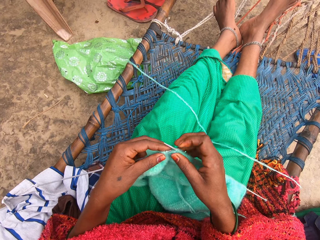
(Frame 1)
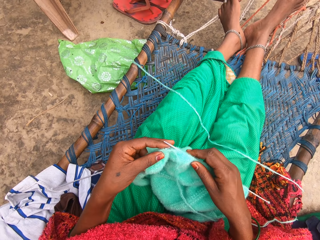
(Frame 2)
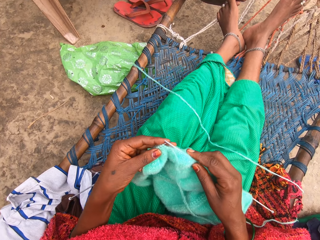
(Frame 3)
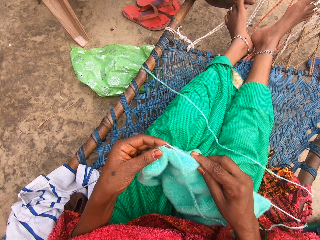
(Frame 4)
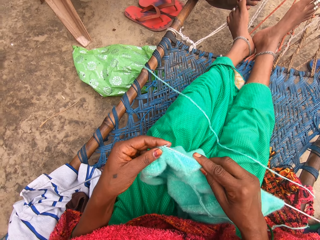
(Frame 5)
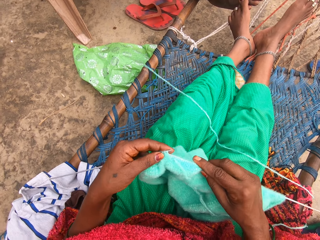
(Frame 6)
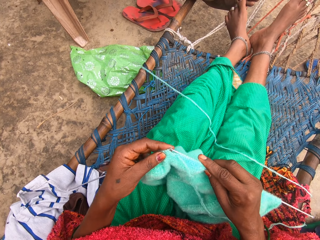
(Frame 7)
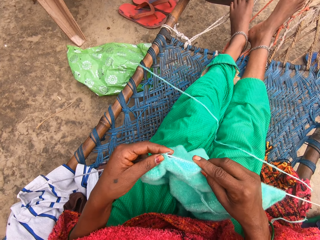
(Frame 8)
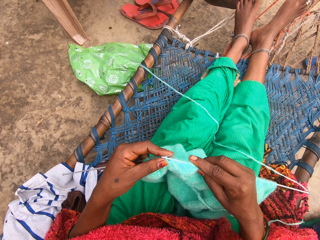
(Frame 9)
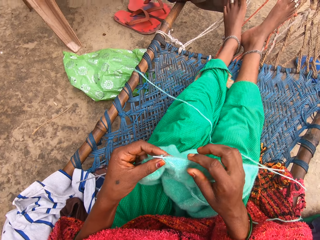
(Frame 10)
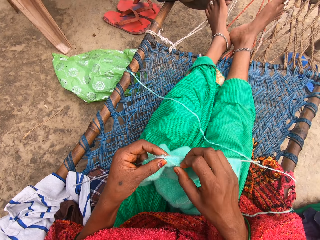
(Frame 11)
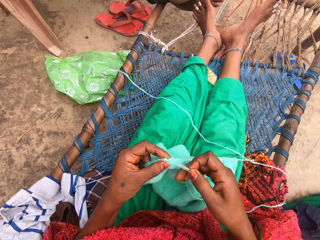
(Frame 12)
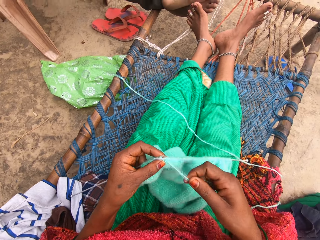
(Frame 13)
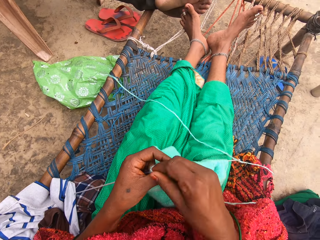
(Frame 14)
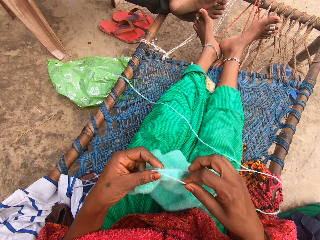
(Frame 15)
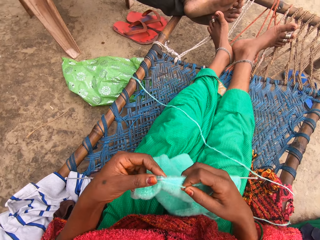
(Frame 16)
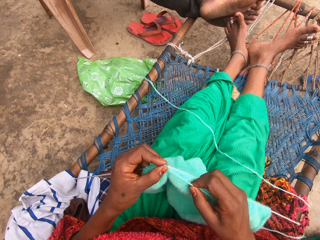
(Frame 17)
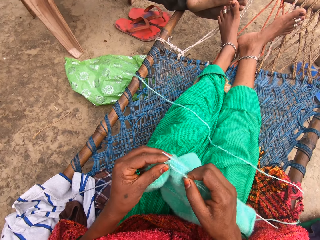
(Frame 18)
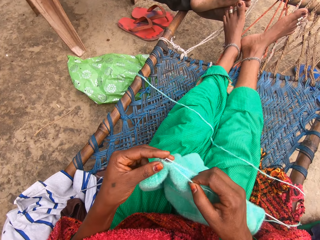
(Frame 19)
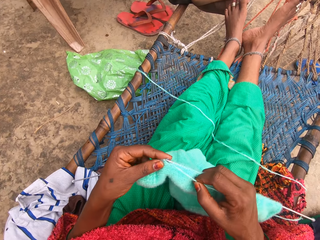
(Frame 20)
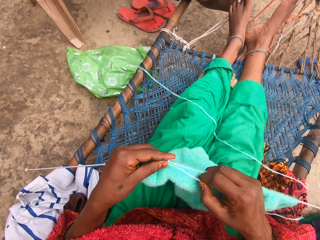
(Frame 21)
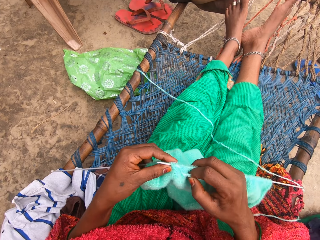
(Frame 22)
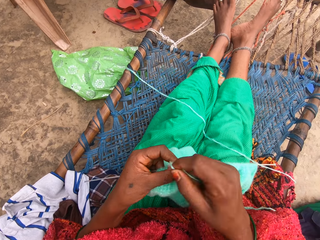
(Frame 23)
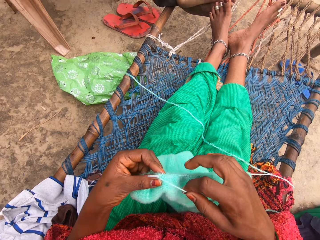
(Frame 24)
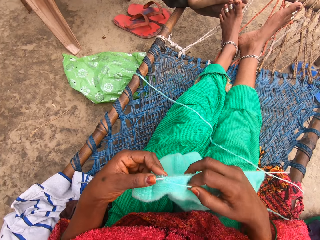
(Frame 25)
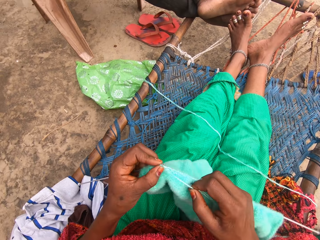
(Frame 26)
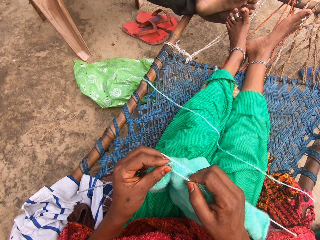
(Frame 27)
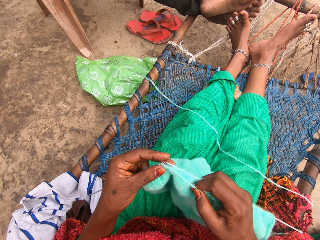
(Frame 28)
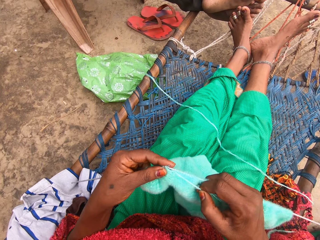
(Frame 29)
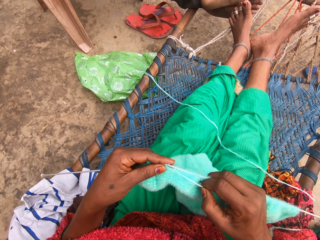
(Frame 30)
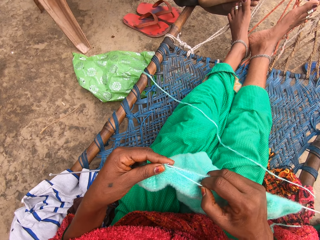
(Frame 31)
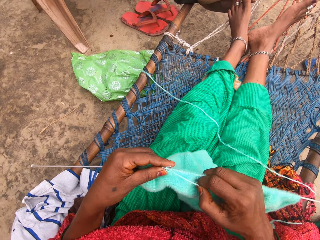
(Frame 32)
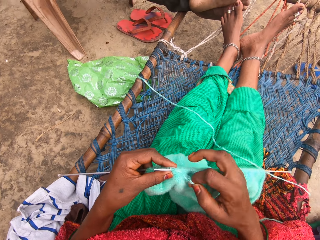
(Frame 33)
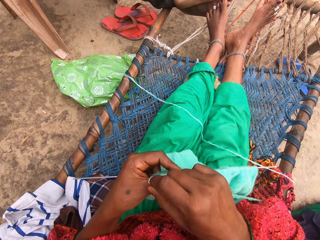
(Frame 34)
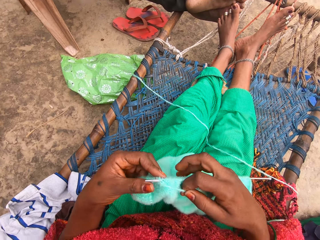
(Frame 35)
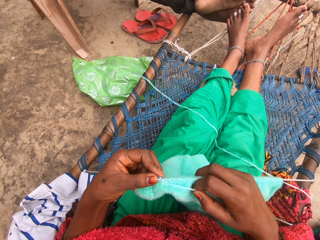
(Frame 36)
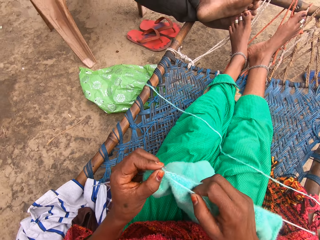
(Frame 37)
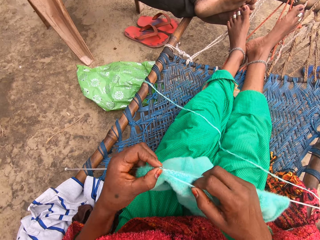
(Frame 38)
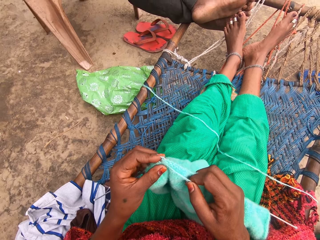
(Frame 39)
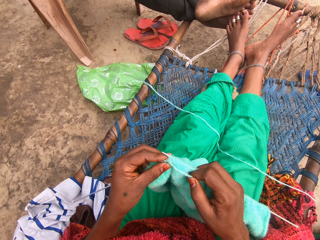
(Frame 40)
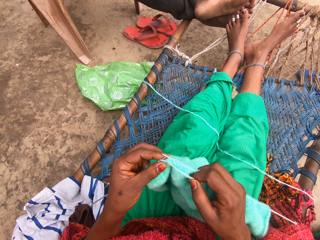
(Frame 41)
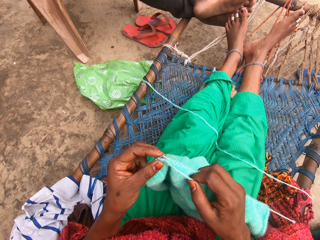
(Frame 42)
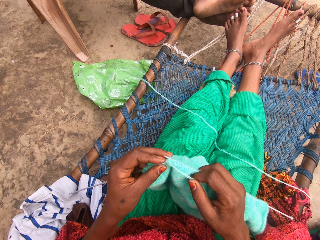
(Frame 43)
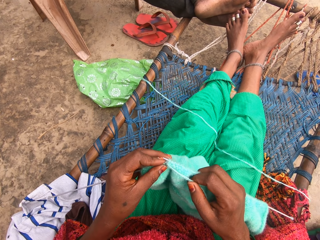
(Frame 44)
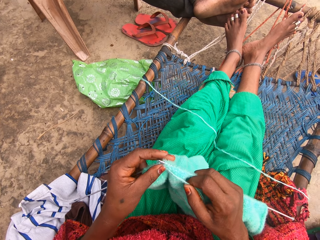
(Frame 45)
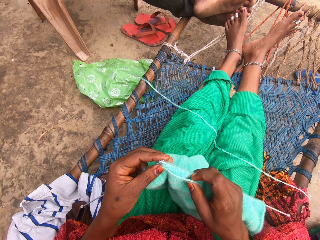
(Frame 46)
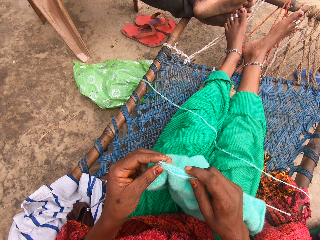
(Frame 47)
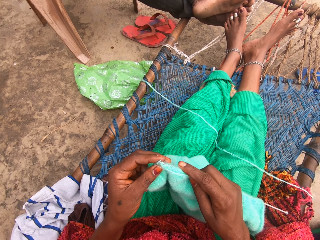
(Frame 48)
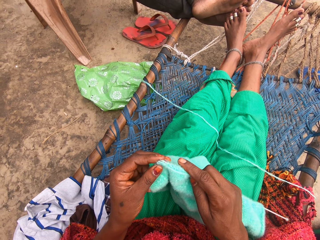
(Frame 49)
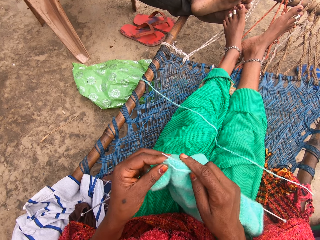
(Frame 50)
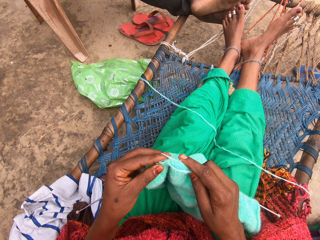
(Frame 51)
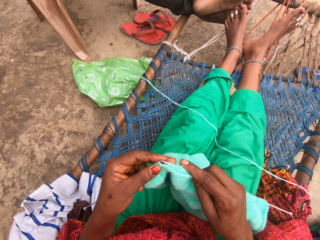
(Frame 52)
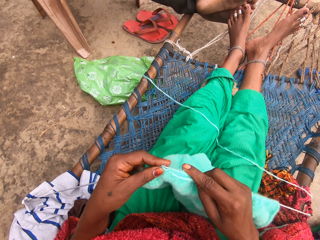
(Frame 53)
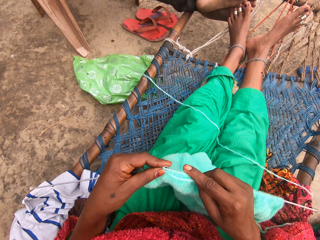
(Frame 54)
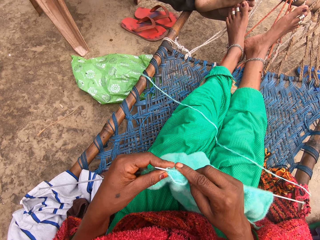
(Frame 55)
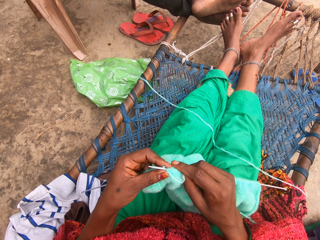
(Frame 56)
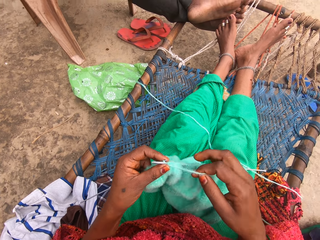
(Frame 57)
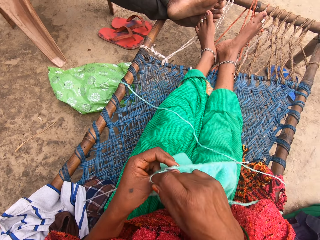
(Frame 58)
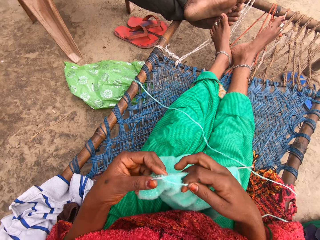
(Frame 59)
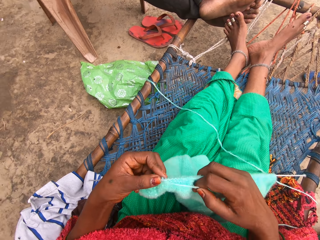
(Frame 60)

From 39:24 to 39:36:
The camera wearer moves the fabric on the crochet hook. They knit with the yarn and knitting pins.

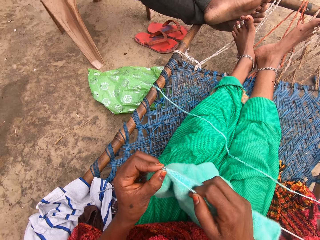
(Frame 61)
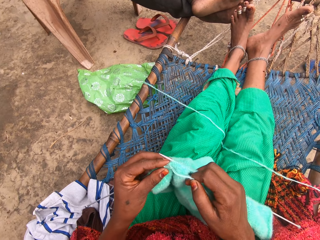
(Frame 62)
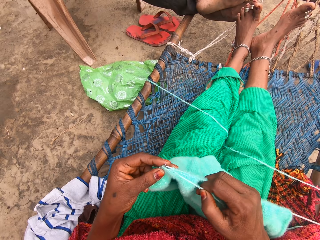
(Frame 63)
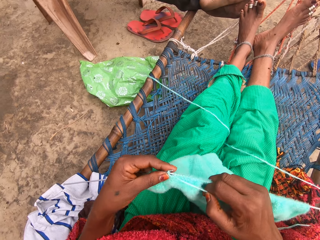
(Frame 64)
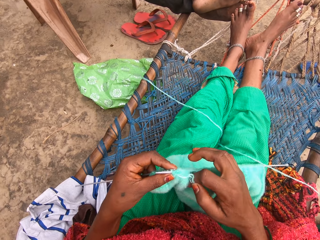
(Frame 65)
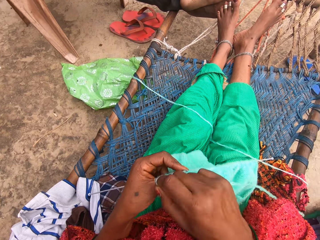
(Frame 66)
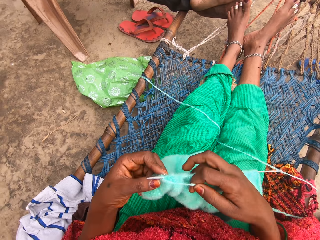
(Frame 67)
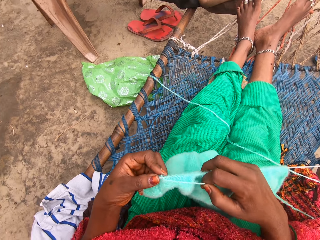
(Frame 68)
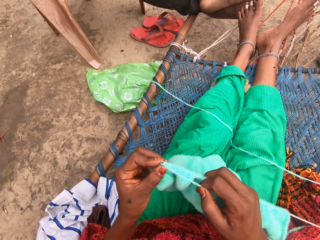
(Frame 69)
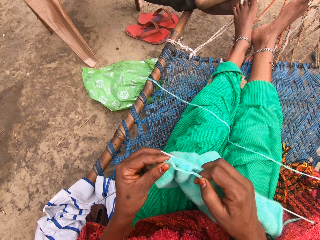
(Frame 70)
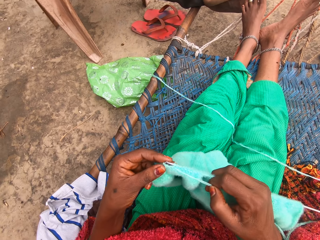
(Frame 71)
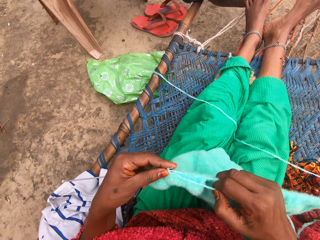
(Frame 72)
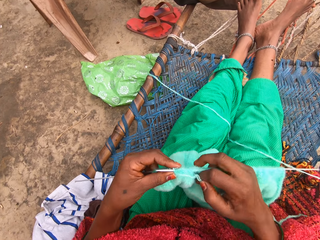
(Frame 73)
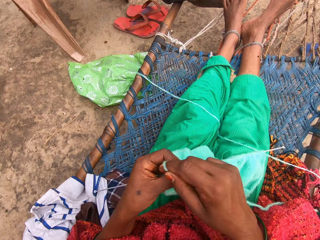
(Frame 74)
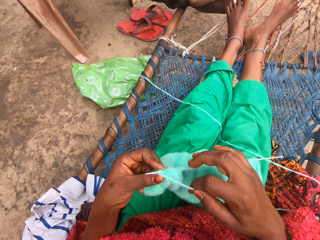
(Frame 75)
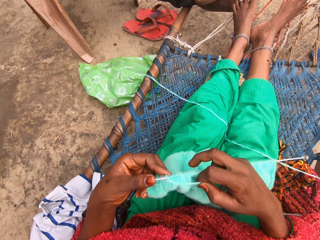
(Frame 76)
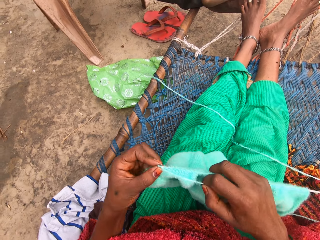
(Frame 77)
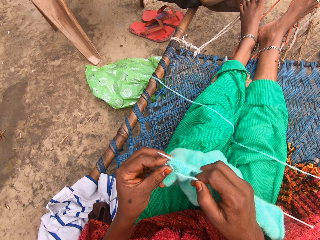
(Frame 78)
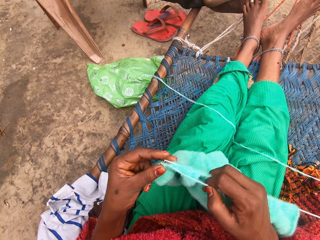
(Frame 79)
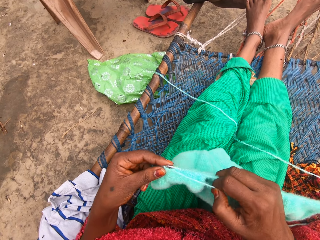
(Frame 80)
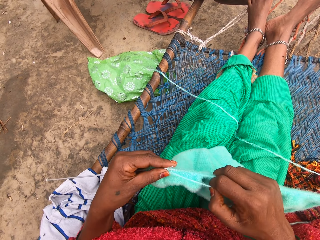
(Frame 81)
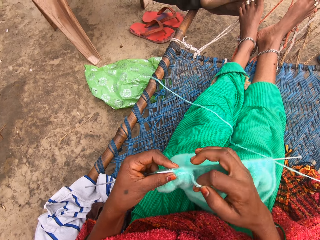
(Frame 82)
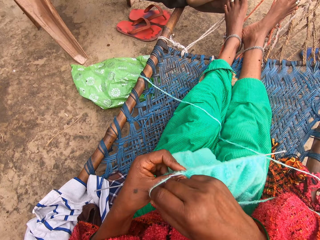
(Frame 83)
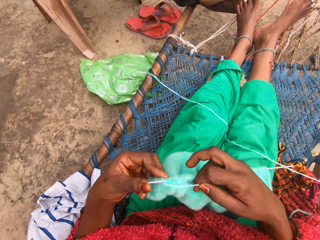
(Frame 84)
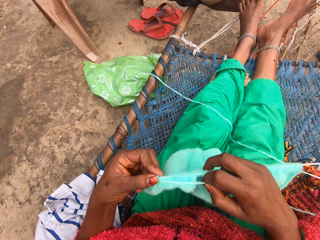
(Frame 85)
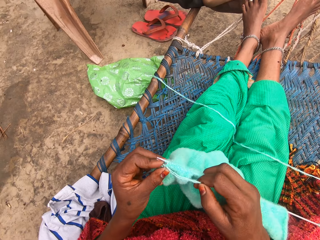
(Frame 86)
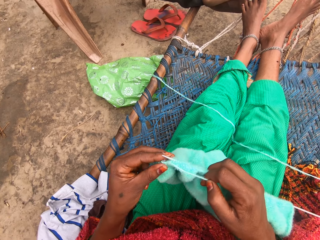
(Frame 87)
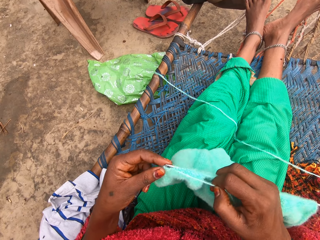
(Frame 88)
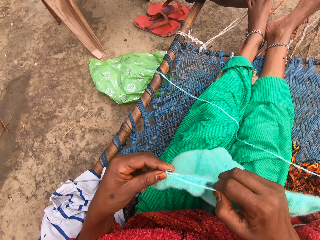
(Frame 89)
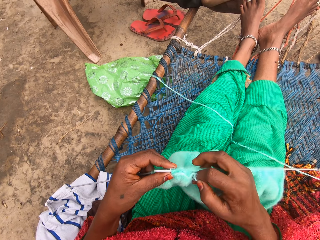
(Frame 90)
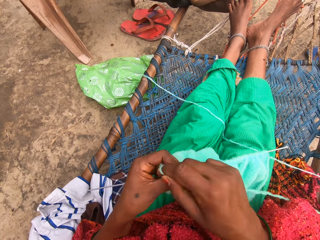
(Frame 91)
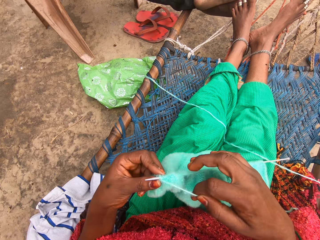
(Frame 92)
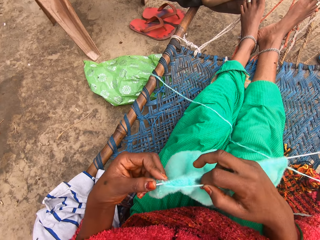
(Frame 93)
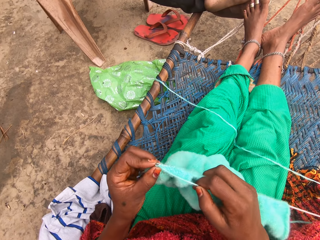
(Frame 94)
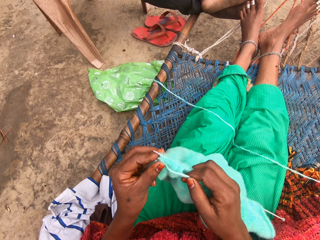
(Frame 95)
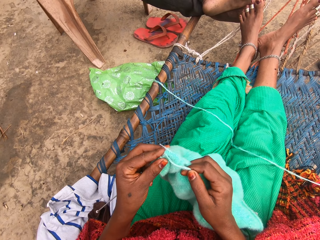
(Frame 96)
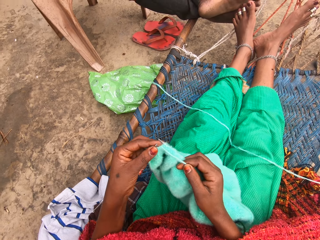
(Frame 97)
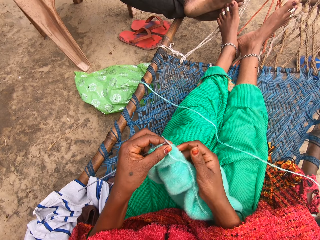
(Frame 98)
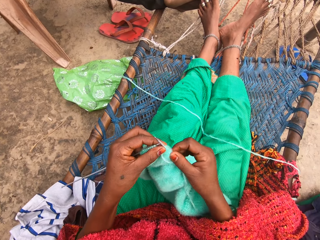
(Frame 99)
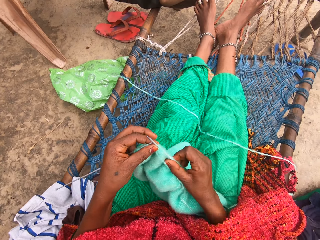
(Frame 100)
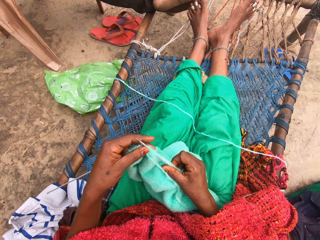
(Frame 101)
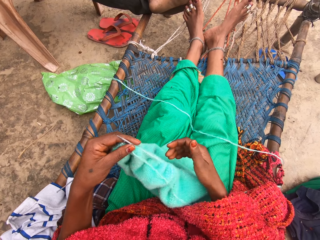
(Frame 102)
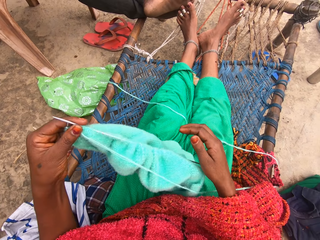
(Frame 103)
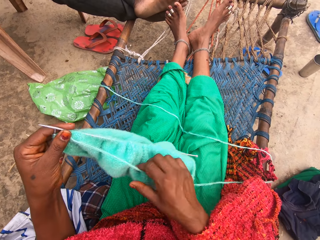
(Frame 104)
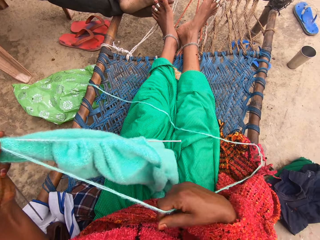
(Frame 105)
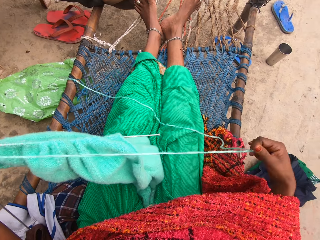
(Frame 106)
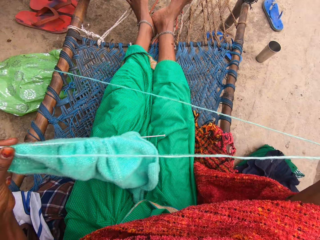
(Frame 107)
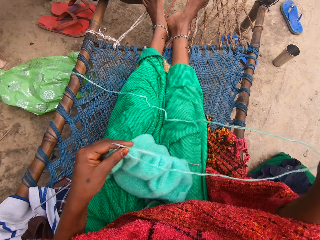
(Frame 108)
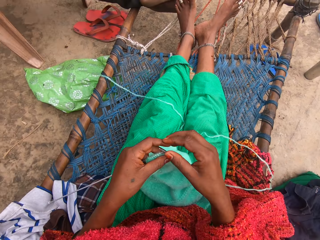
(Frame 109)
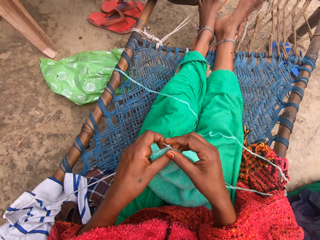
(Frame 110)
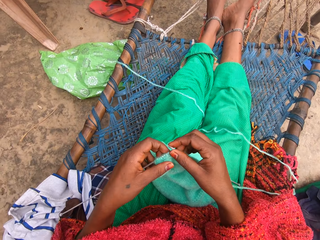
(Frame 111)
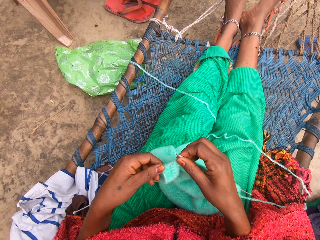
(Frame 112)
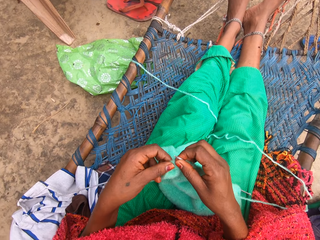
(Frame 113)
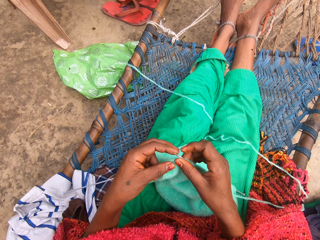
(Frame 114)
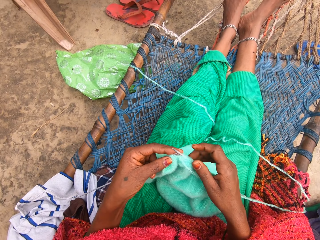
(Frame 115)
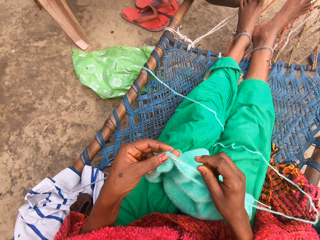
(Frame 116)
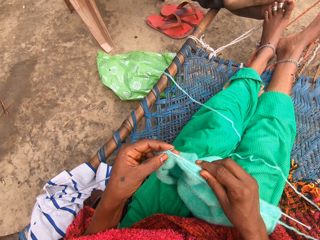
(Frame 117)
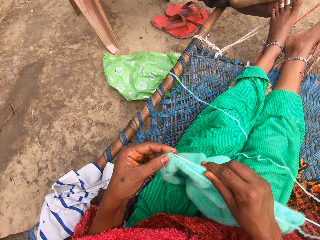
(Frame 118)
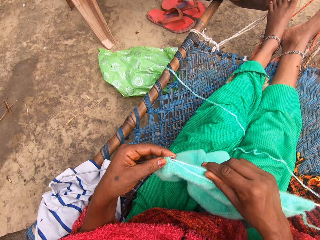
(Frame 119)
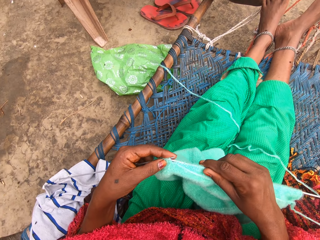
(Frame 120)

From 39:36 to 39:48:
The camera wearer adjusts the knit on the knitting pin in her right hand. She pulls the thread with a hand, adjusts the yarn with her right hand, and knits with the yarn and knitting pins.
